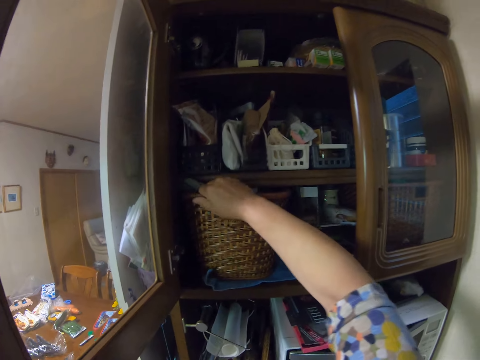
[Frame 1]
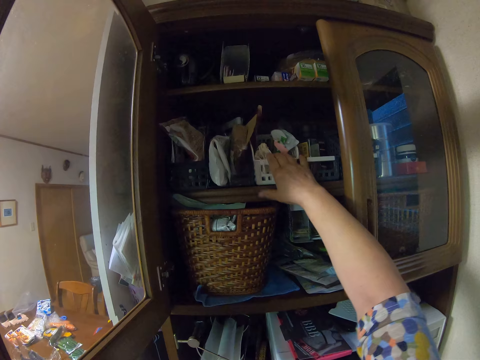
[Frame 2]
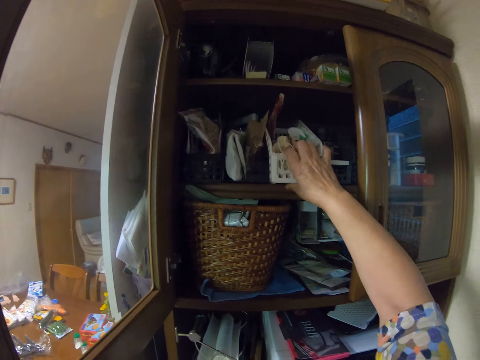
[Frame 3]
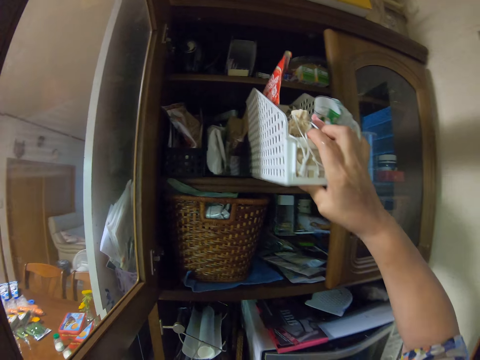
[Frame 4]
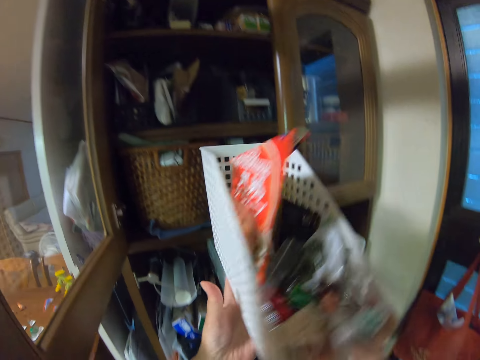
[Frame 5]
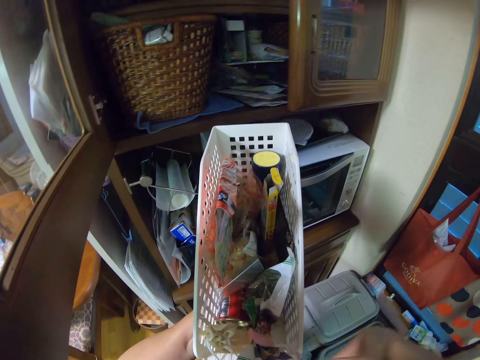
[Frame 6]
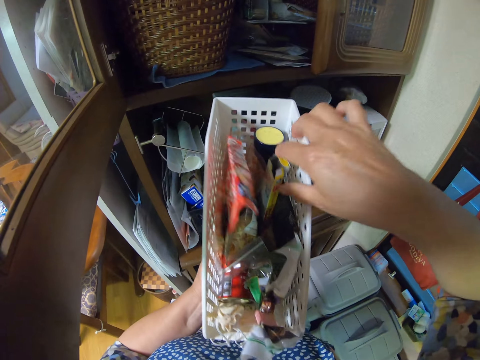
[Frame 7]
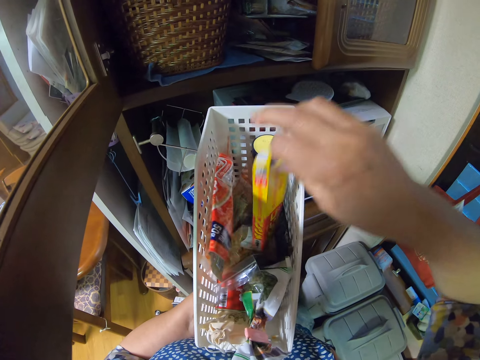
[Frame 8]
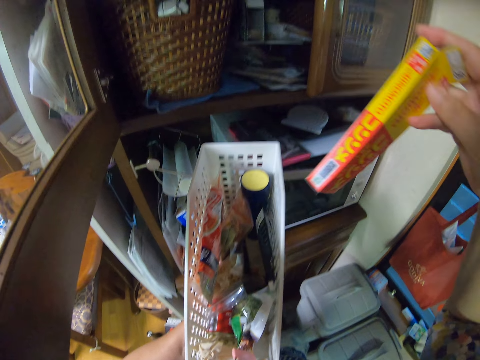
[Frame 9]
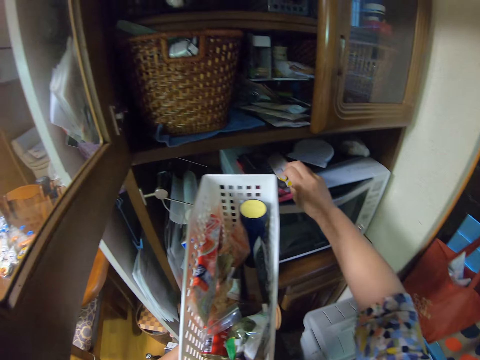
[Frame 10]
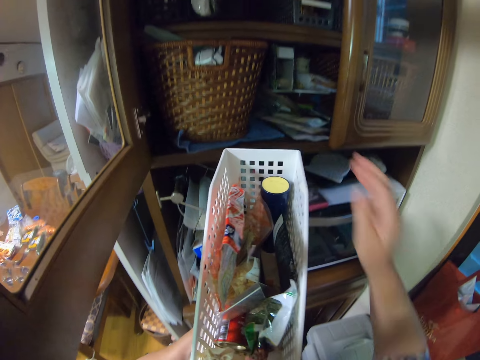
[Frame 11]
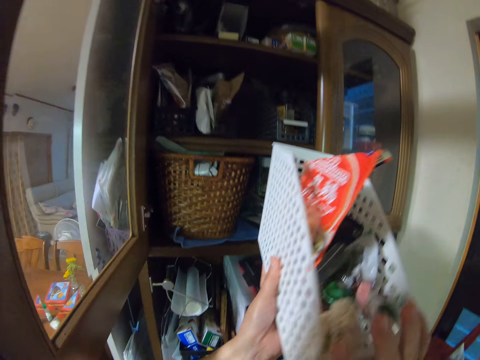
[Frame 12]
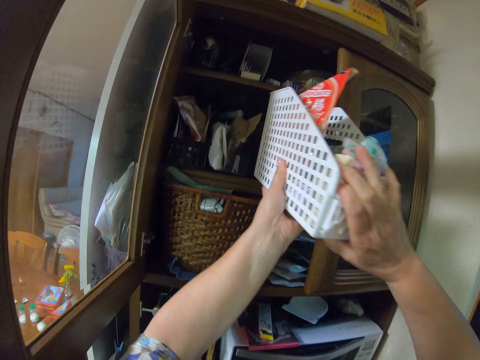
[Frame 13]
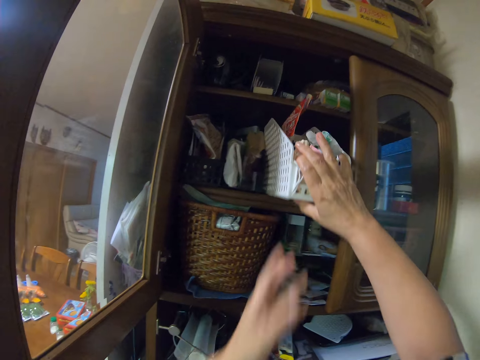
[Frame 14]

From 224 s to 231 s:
The camera wearer pulls a cabinet organizer in the cabinet. They pick a box of something in the cabinet organizer, put the box on a microwave, and put back the organizer in the cabinet.

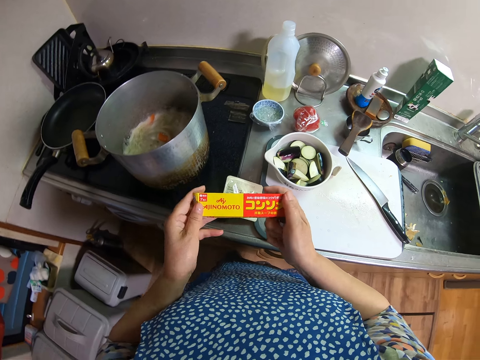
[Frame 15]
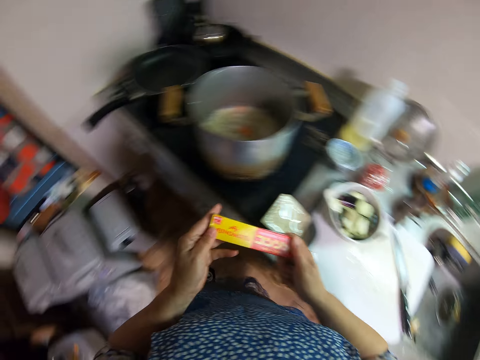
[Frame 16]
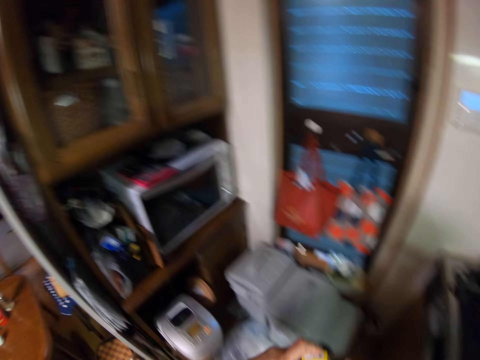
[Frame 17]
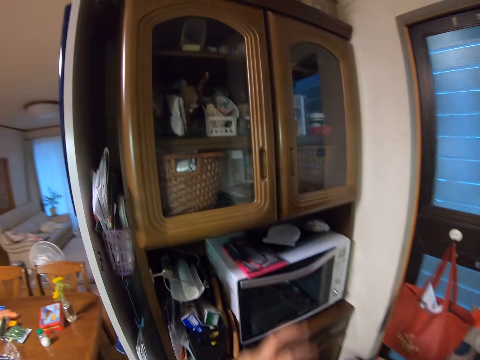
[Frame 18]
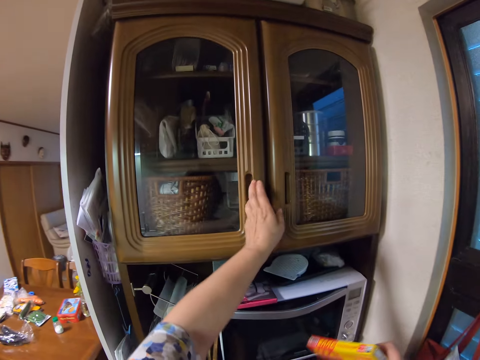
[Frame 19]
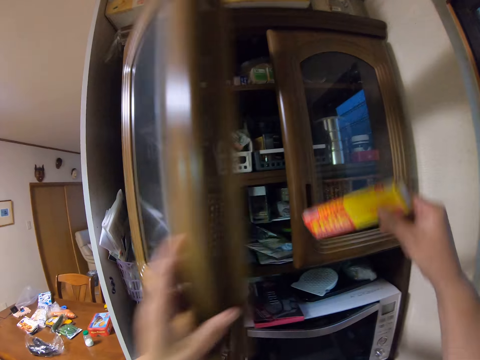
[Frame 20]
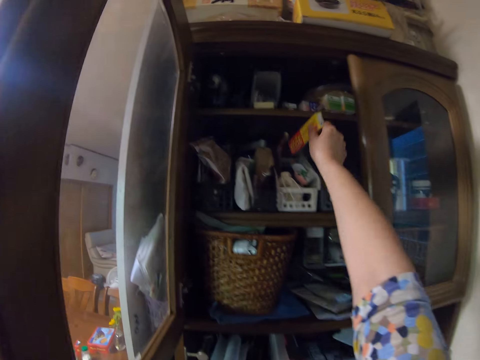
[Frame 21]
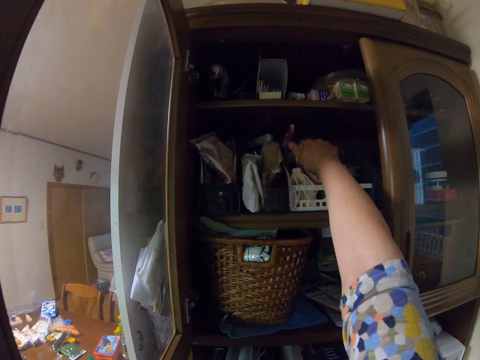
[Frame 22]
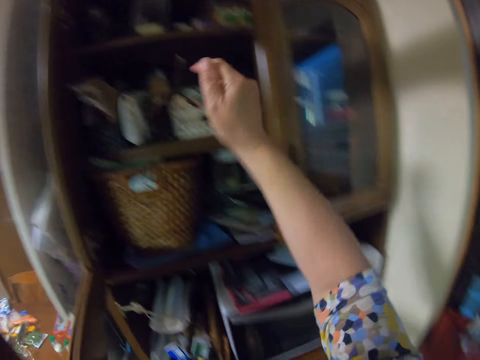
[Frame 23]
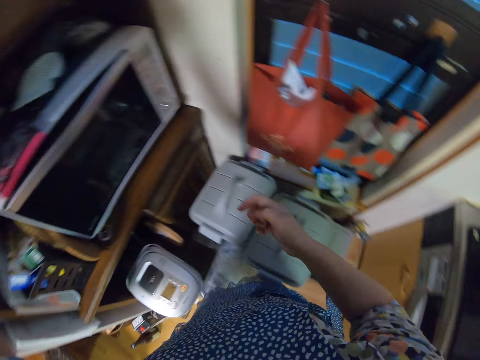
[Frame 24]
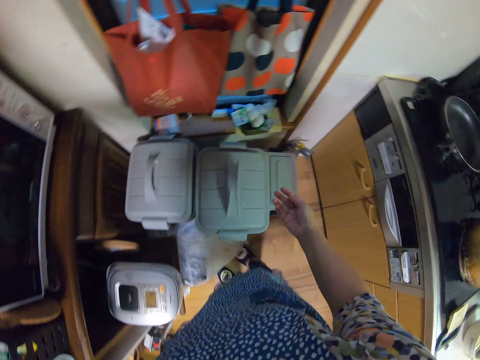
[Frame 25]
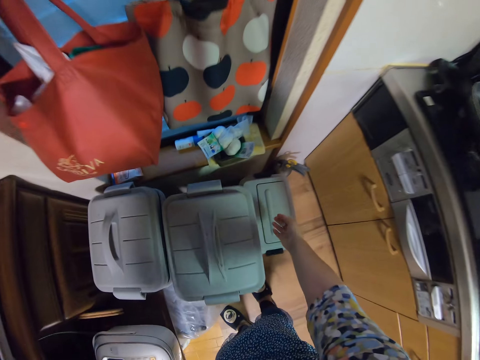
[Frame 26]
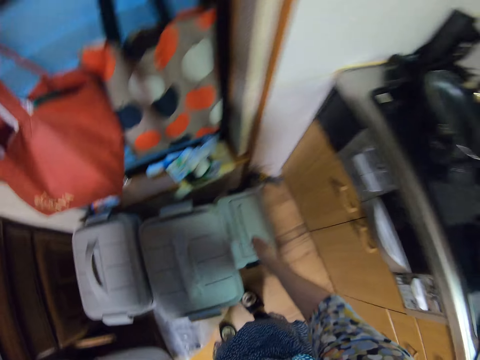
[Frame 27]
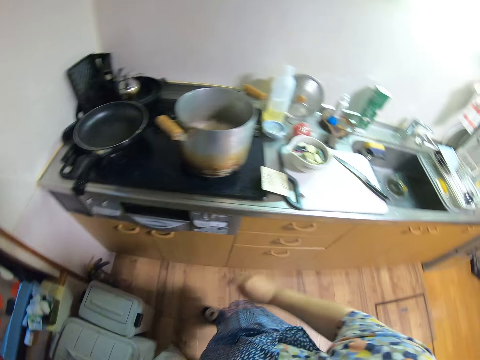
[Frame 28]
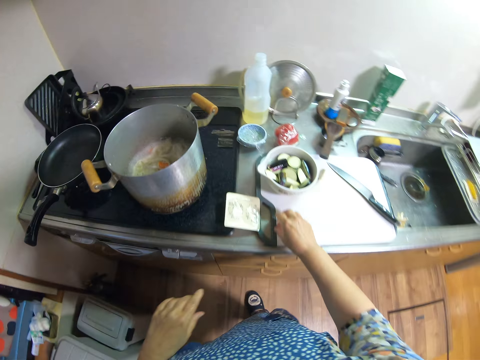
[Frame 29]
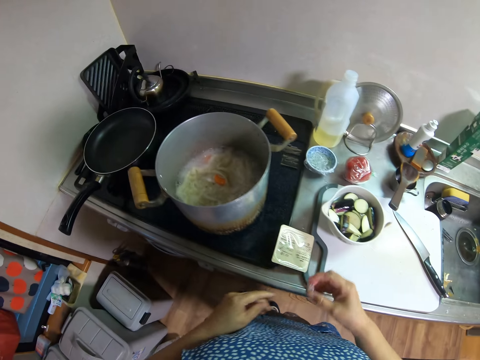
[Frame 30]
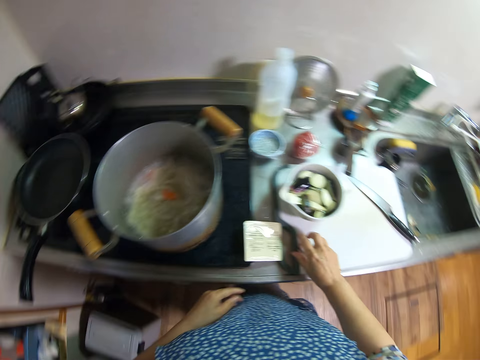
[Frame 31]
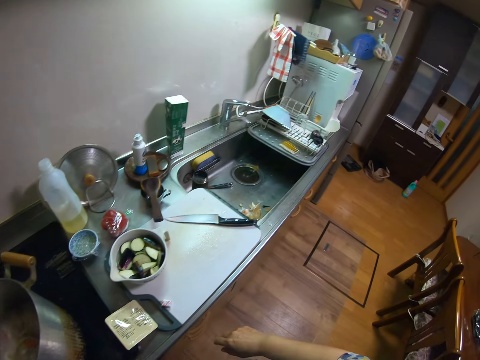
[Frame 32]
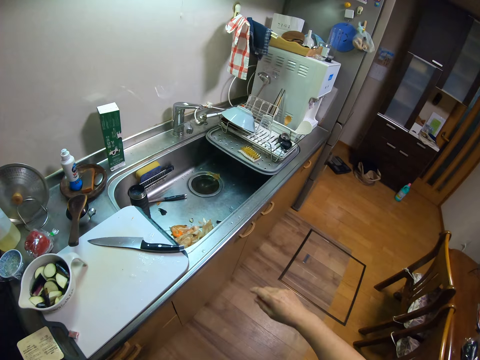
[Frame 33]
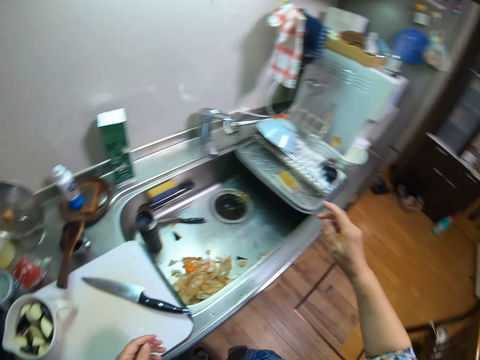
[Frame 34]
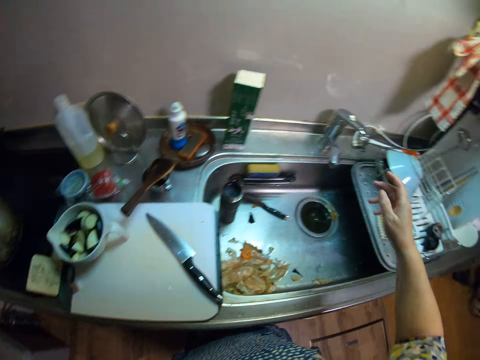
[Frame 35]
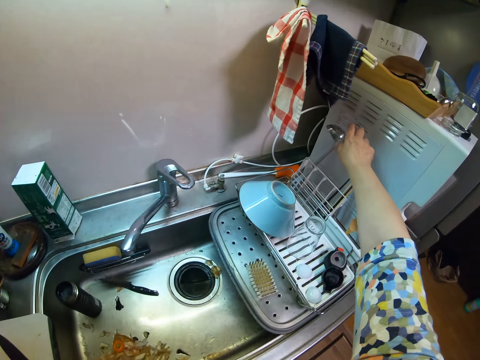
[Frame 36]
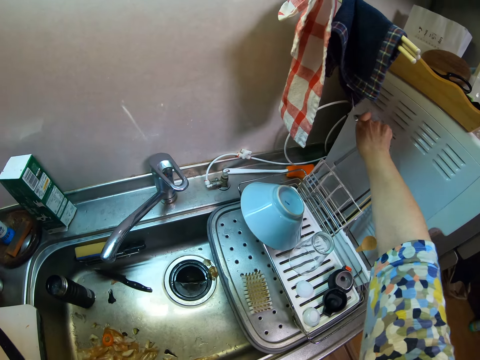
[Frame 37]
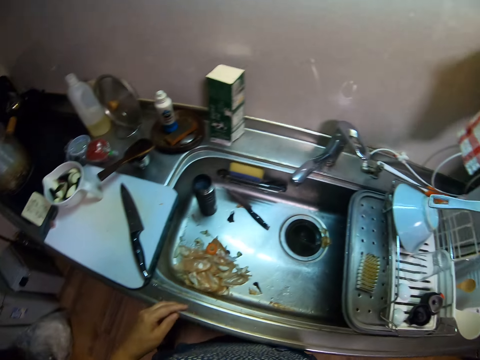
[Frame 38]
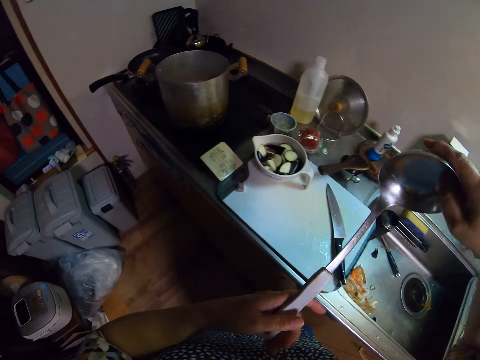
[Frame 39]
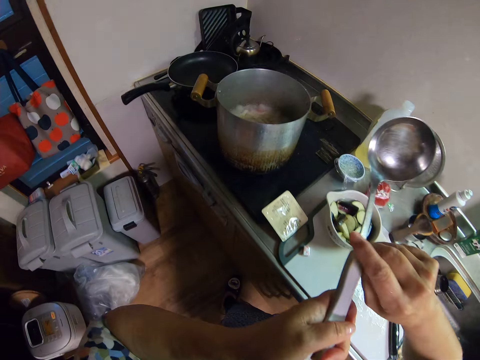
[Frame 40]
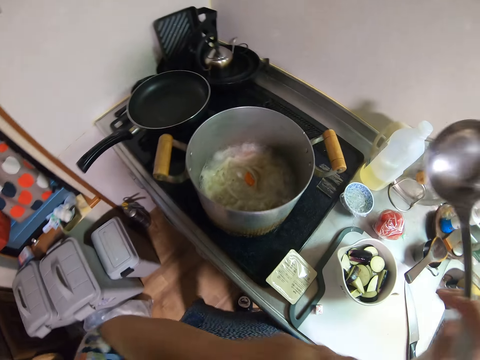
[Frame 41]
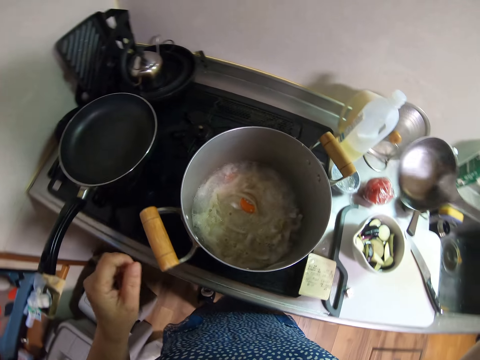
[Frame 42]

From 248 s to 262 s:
The camera wearer turns around and moves around the kitchen. They open the cabinet, put the box in the cabinet organizer, and close the cabinet. They move around the kitchen, throw a paper in the dustbin, turn around, and move around the kitchen. They pick the seasoning on the chopping board. They look around the kitchen and put the seasoning on the chopping board. They move around the kitchen. They pick a soup scoop spoon in a dishrack and move around the kitchen.

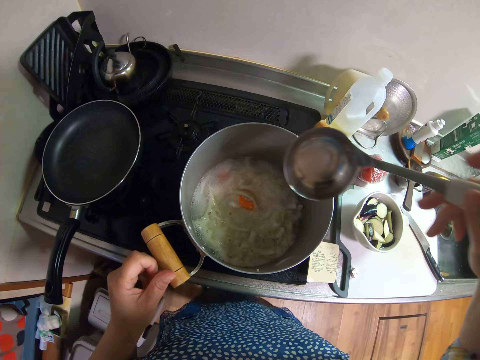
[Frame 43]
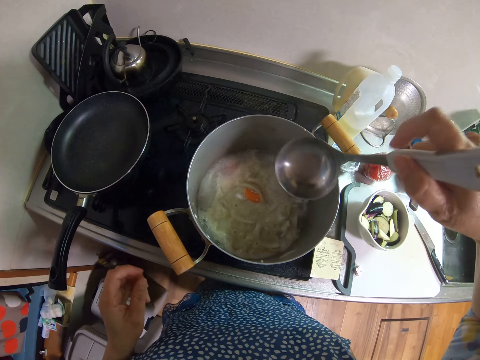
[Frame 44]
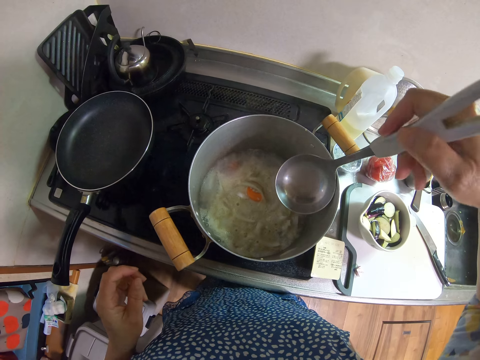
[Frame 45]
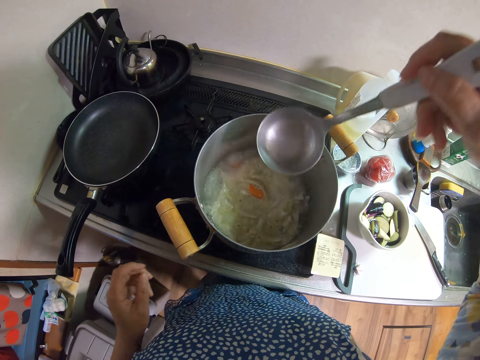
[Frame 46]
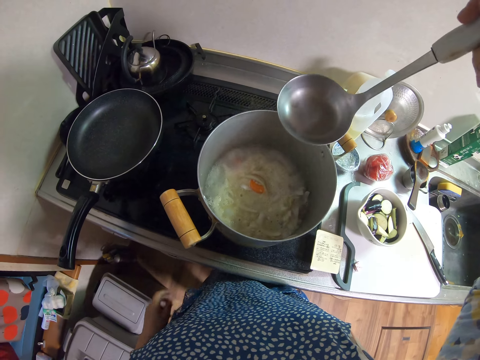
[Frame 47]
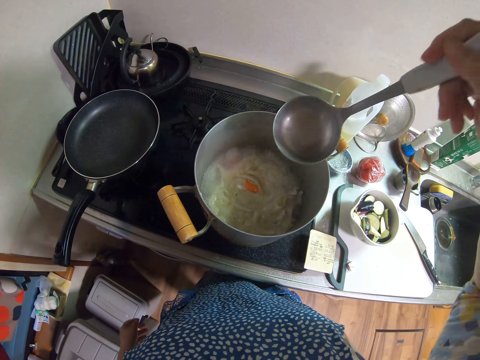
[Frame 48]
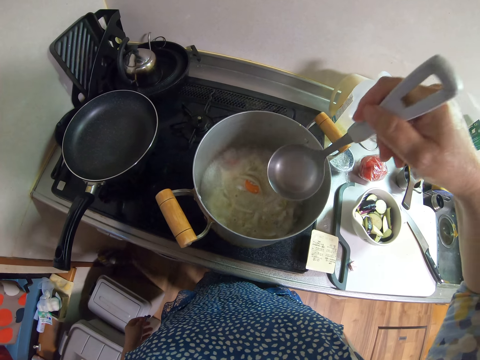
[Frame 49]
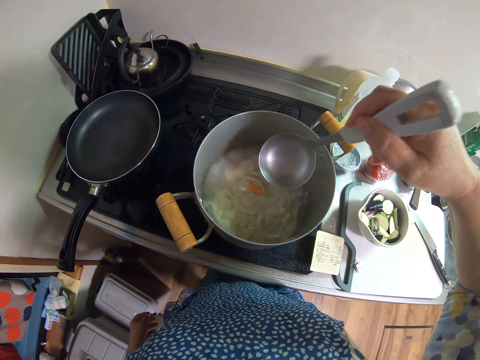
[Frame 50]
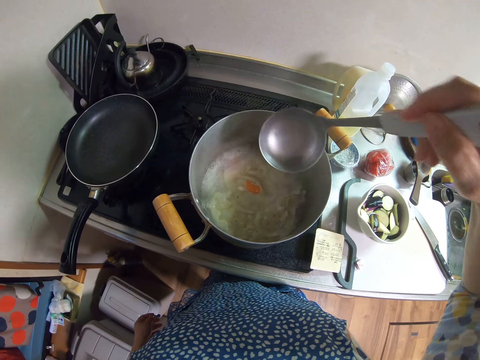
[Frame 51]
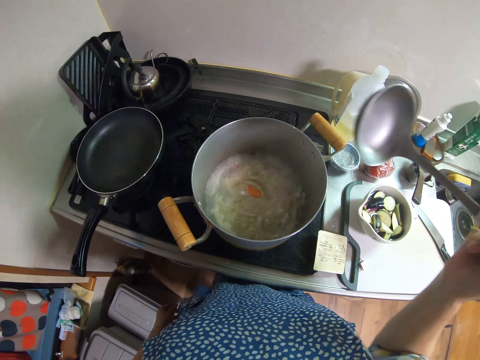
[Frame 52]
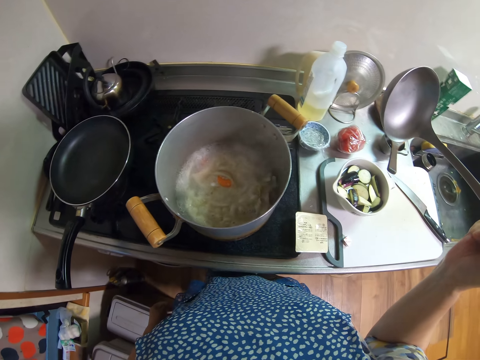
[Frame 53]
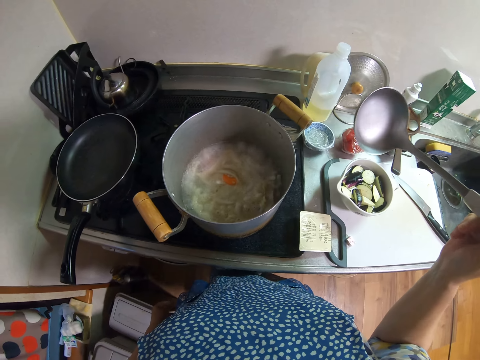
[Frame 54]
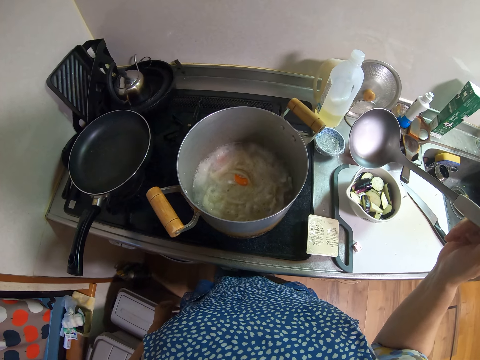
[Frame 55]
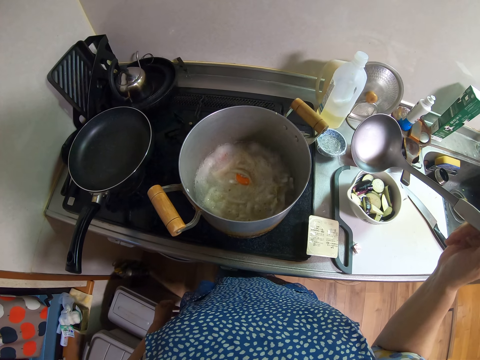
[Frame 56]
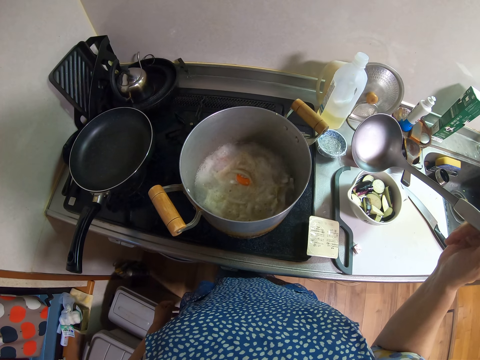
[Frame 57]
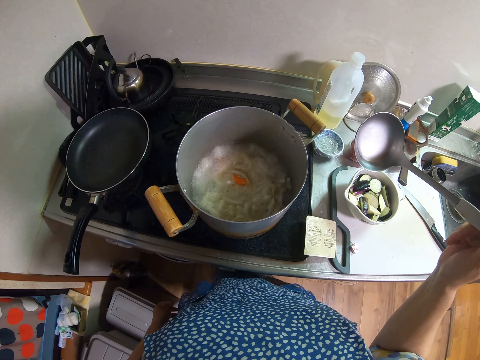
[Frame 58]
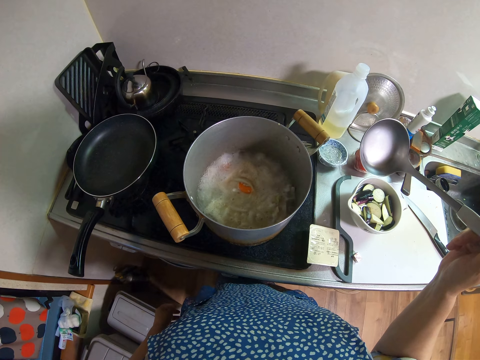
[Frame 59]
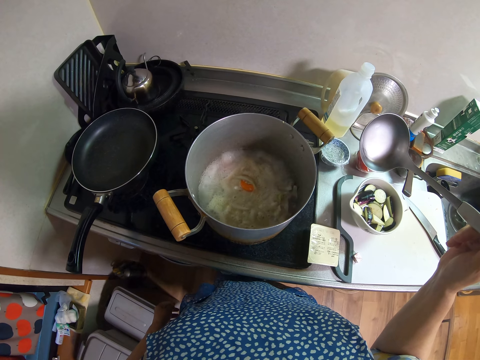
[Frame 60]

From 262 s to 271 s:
The camera wearer holds the cooking pot. They move the soup scoop spoon over the cooking pot. They look at the cooking pot.
